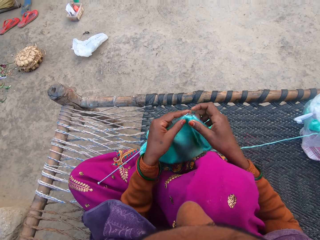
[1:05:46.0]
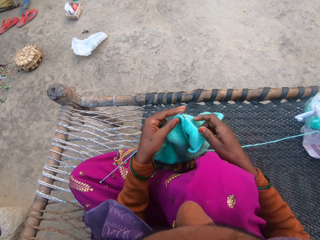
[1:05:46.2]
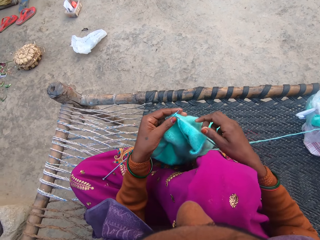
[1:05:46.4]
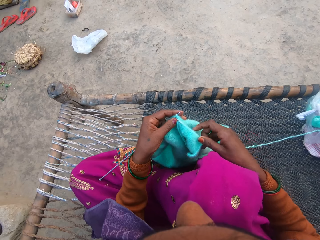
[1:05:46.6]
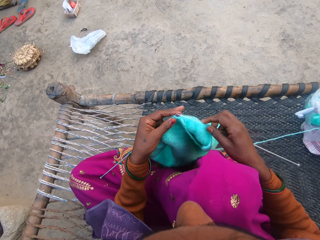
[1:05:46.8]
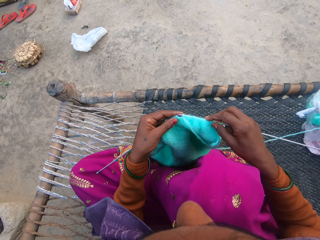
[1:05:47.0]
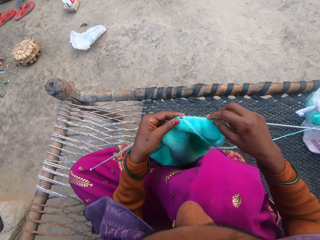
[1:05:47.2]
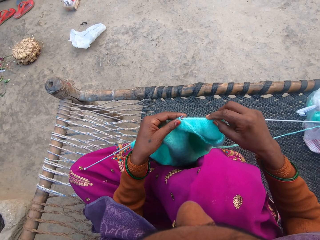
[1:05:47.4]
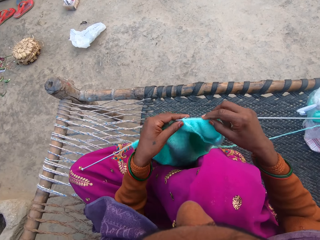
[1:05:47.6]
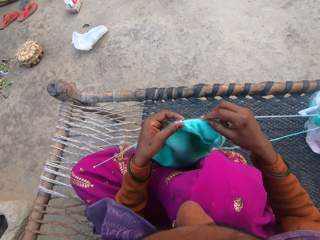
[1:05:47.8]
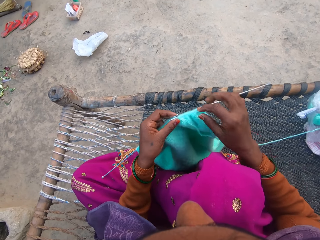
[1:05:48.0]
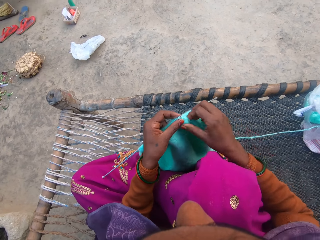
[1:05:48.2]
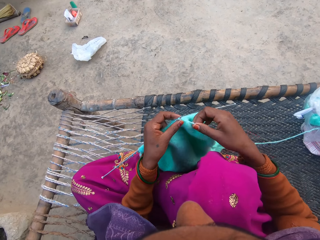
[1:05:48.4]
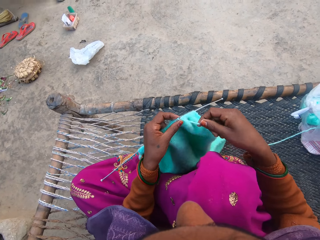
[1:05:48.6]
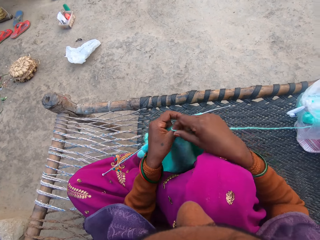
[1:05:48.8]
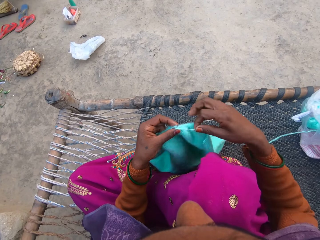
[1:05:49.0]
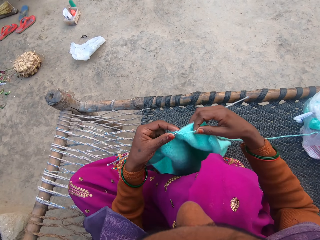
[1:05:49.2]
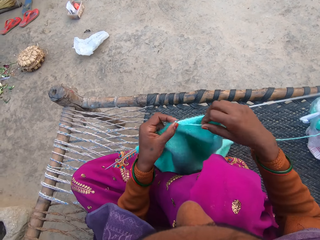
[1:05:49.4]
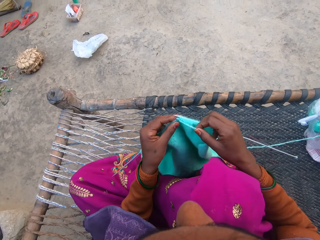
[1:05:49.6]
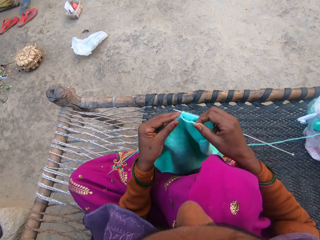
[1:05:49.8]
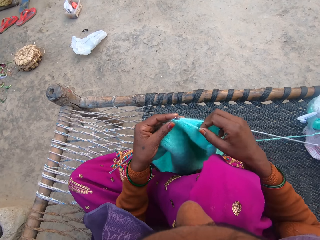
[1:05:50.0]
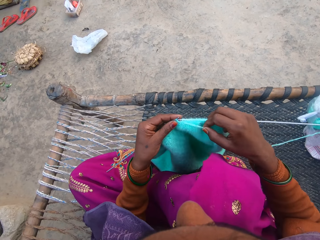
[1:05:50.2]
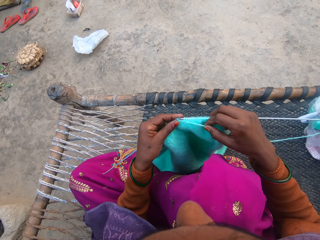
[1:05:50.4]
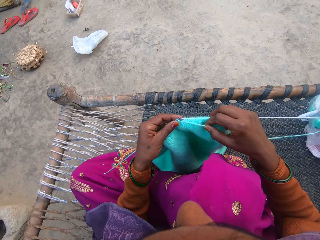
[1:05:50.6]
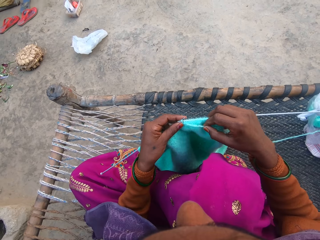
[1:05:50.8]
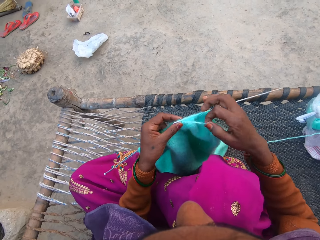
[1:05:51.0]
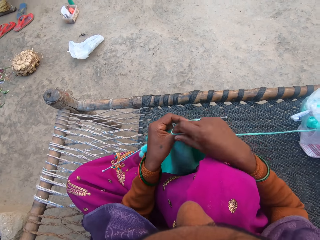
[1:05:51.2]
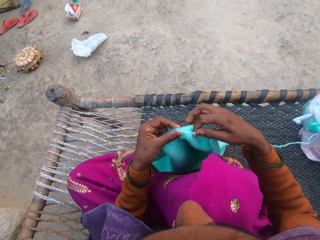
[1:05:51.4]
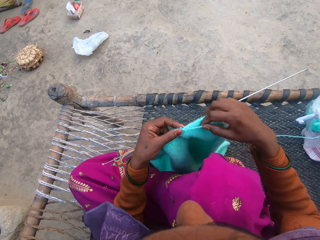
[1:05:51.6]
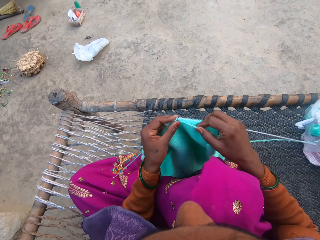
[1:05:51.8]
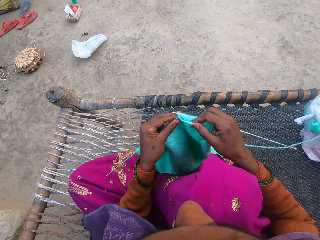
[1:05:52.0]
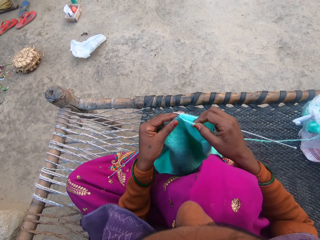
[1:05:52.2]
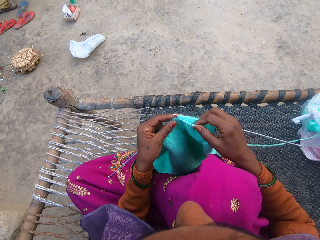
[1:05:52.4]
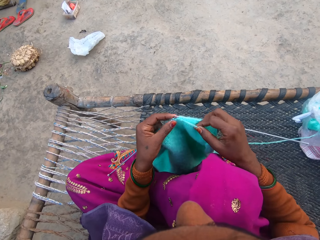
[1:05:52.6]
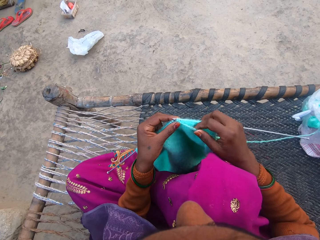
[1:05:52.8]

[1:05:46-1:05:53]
The camera wearer knits the sweater with the pair of needles and the yarn.

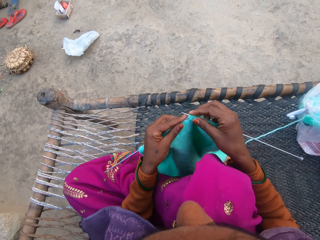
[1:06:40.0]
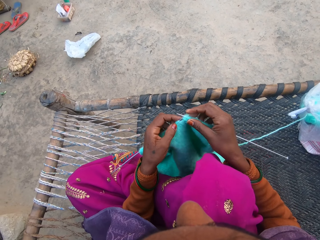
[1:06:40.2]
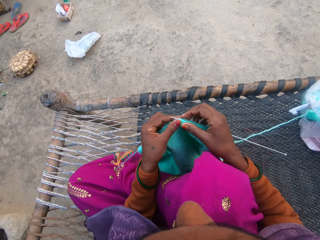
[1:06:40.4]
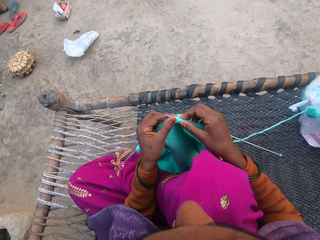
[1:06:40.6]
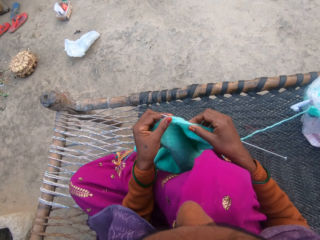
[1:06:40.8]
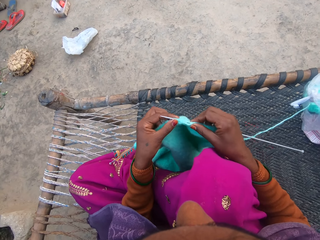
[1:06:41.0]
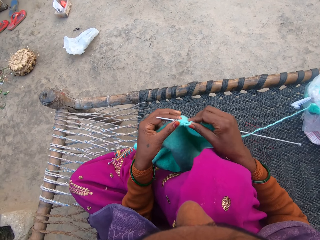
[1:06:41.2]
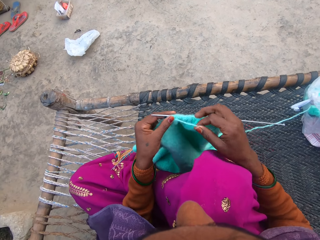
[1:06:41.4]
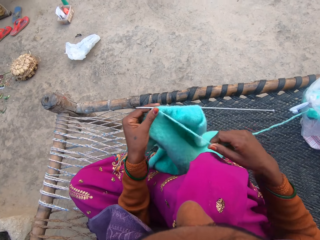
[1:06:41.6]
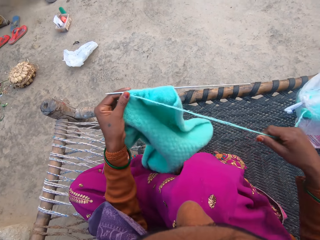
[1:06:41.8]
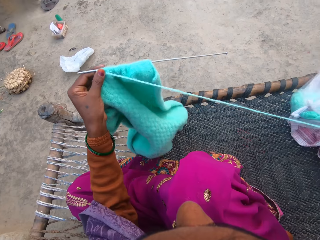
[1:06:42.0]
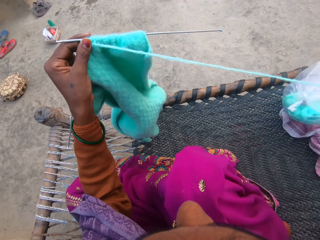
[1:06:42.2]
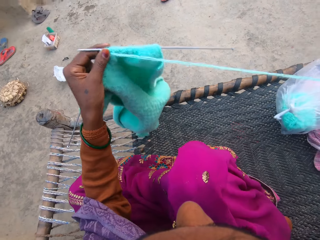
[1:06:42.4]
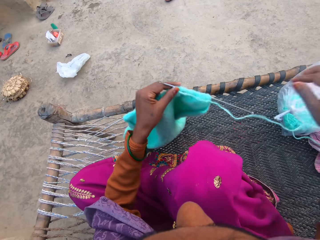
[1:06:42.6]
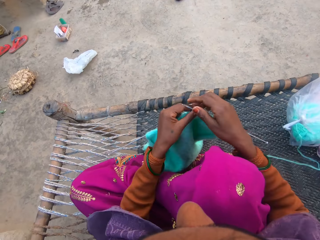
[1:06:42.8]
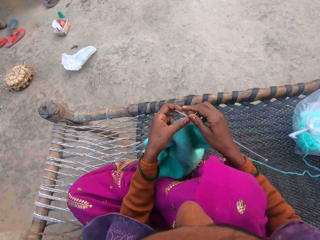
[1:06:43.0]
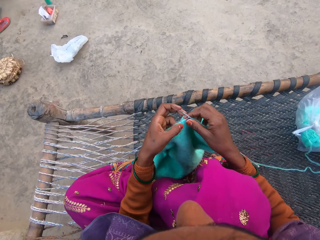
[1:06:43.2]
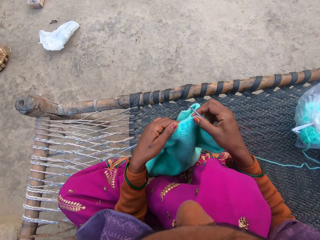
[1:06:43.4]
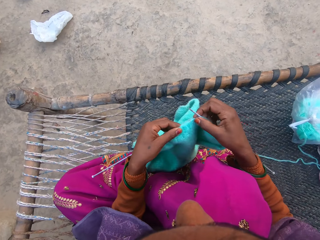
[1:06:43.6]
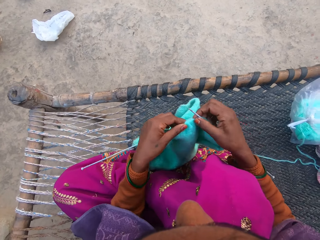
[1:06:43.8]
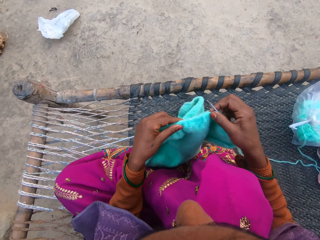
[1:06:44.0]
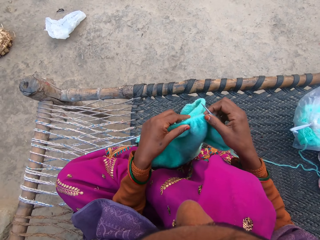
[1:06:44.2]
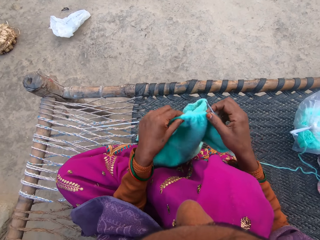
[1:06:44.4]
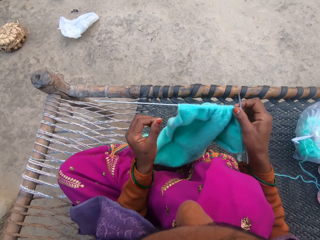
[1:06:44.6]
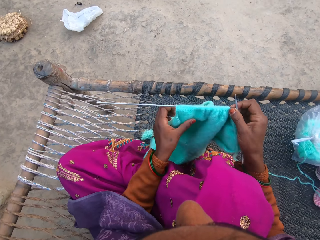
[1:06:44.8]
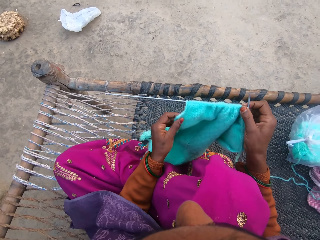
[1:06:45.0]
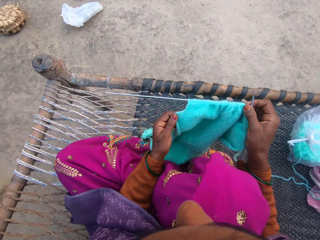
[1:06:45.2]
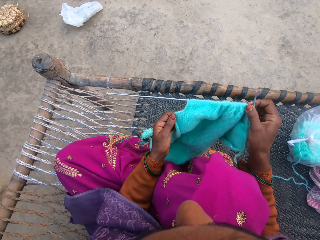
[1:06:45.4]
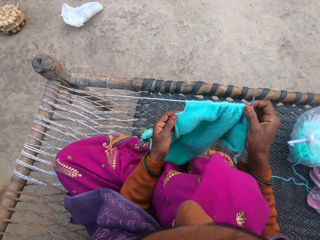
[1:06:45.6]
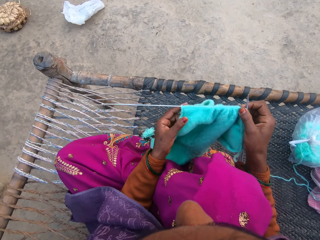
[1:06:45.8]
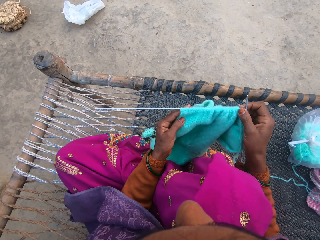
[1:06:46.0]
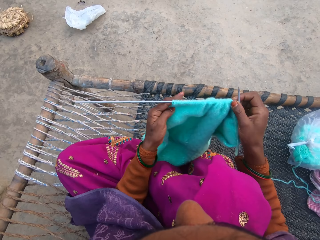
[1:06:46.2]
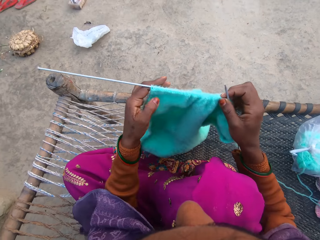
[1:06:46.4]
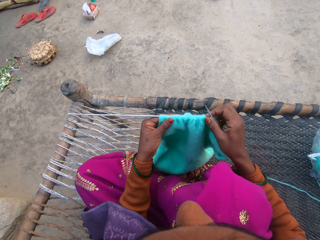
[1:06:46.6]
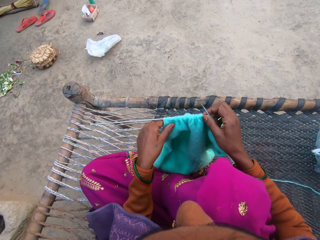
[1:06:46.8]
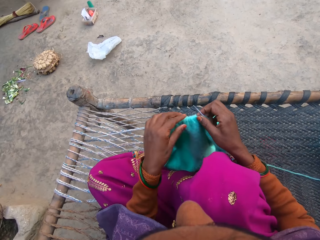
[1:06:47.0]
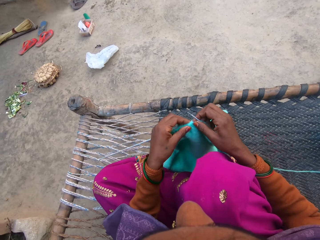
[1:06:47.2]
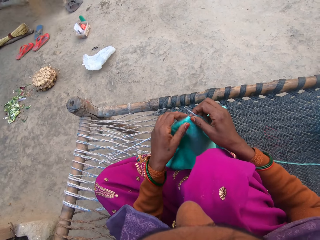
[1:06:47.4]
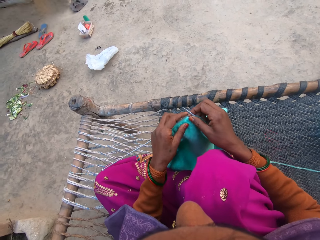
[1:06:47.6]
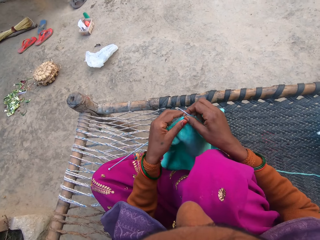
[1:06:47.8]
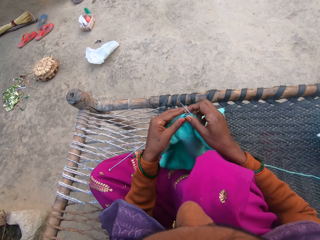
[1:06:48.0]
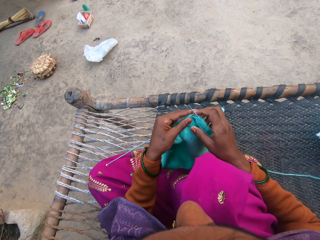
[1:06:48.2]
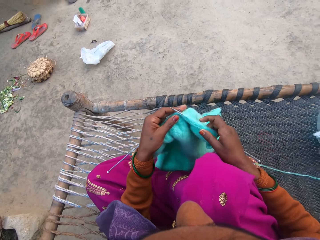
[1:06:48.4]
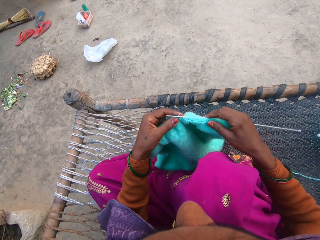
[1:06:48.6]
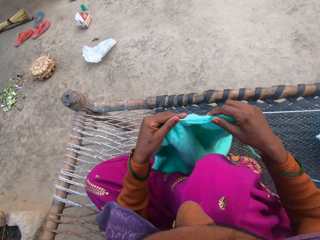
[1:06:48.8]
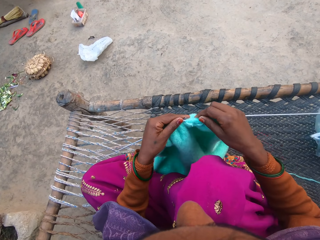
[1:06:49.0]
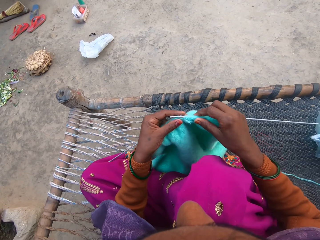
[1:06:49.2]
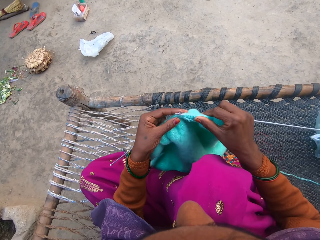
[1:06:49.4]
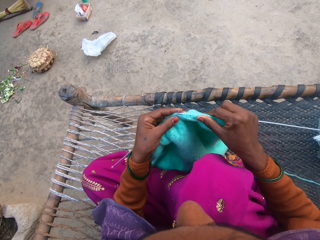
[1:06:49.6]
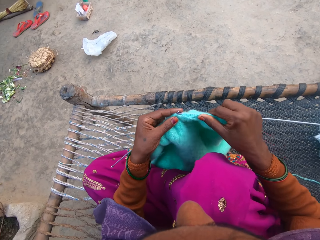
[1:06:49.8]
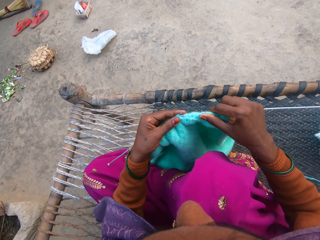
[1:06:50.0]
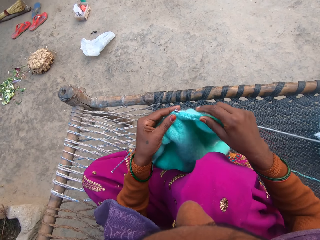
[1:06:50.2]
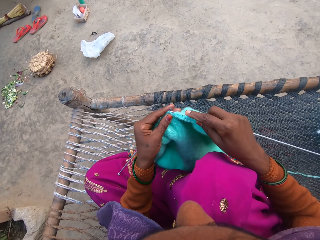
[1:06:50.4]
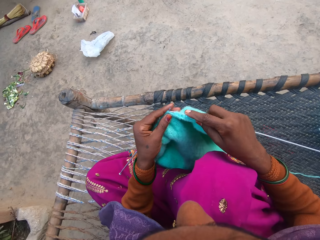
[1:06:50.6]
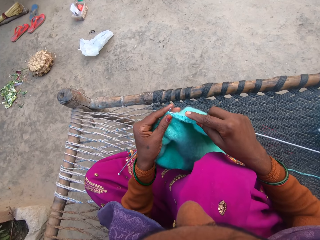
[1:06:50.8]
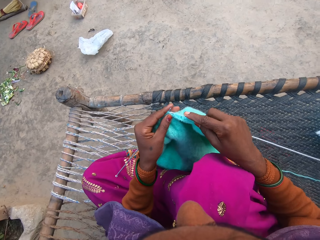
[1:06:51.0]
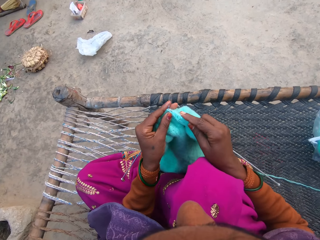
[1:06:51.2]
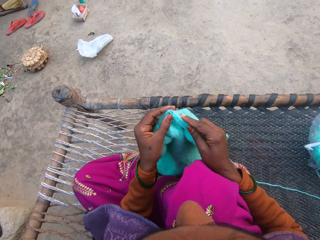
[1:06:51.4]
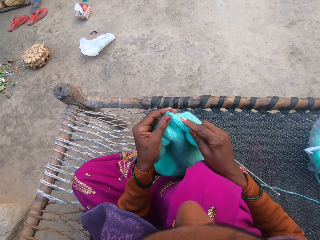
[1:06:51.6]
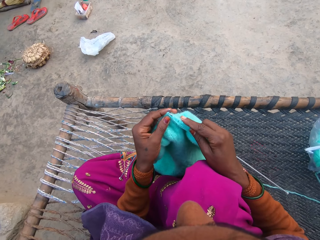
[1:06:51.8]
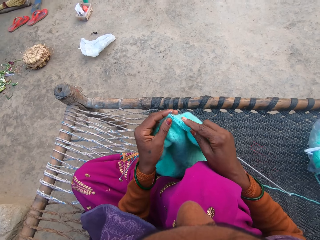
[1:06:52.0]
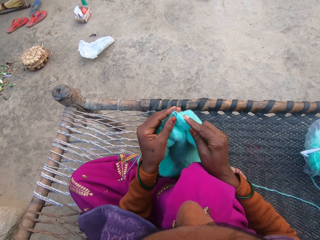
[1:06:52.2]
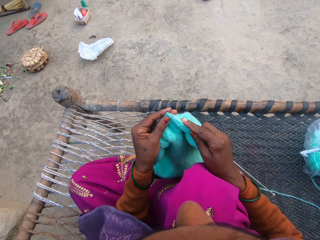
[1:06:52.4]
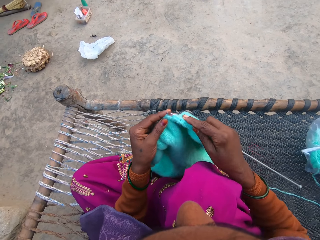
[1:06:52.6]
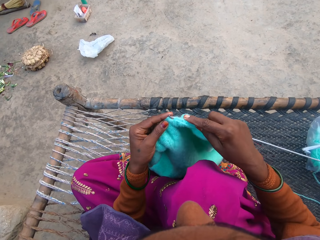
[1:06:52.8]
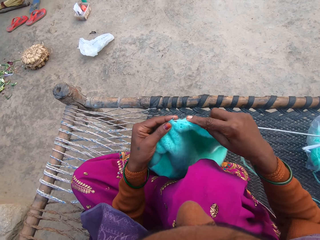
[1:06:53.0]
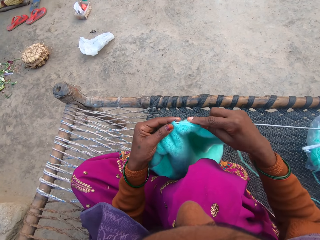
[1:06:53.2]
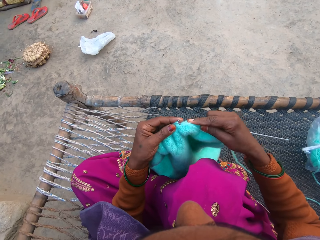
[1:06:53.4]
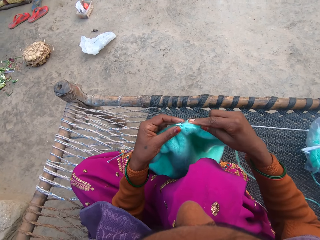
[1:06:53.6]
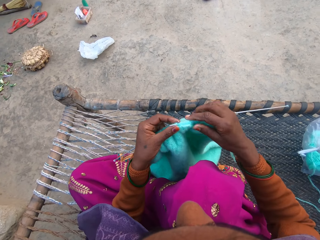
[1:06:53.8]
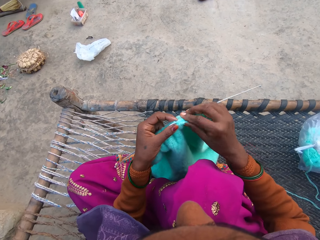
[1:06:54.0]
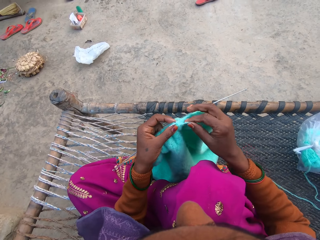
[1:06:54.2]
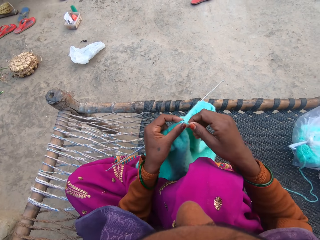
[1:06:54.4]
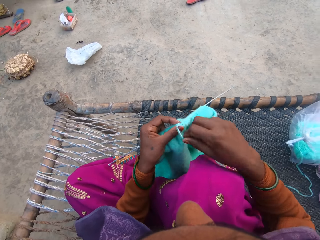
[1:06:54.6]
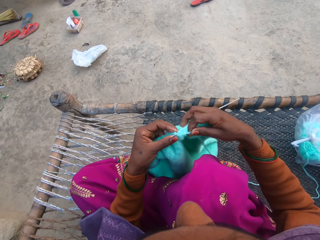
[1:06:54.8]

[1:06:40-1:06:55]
The camera wearer pulls more yarn from the ball of yarn with their hand. They adjust the yarn with their hand. They pull more yarn from the ball of yarn again. They pull on the sleeve of the sweater. They knit the sweater with the pair of needles and the yarn.
